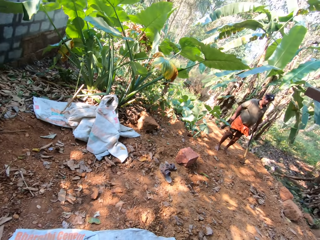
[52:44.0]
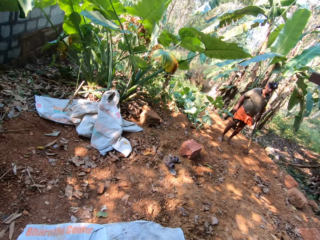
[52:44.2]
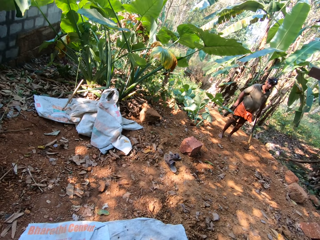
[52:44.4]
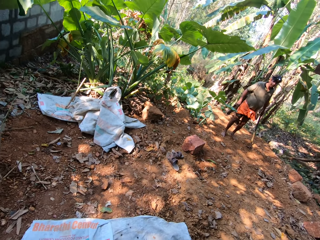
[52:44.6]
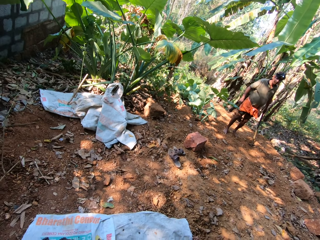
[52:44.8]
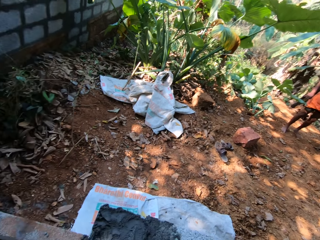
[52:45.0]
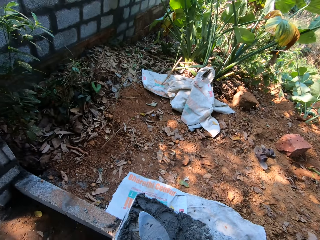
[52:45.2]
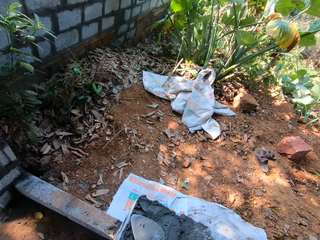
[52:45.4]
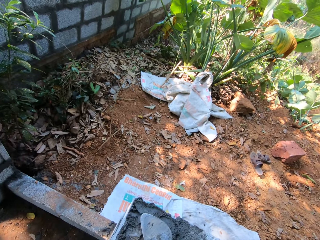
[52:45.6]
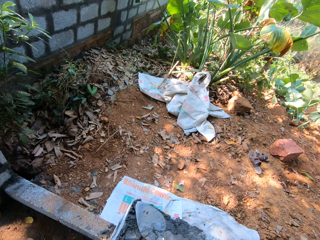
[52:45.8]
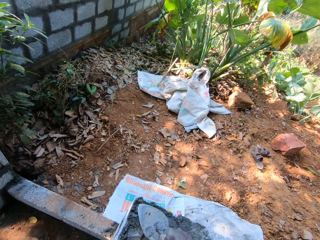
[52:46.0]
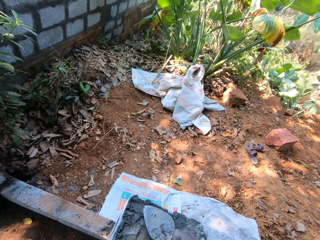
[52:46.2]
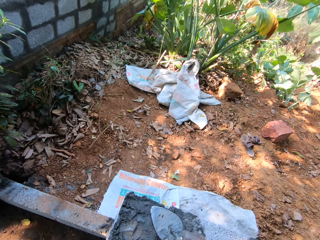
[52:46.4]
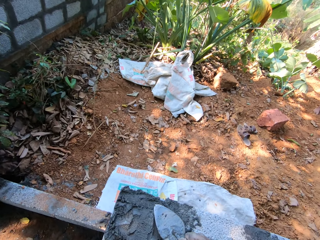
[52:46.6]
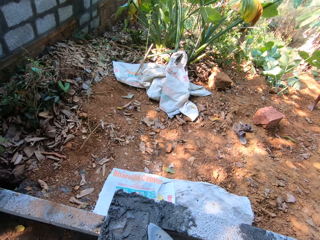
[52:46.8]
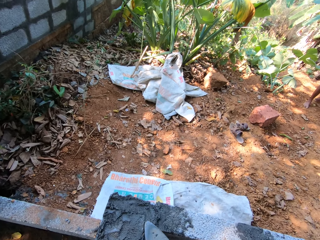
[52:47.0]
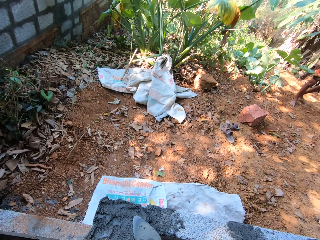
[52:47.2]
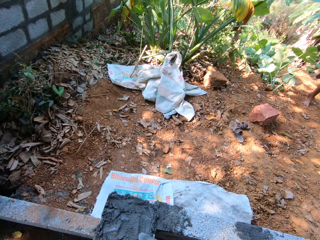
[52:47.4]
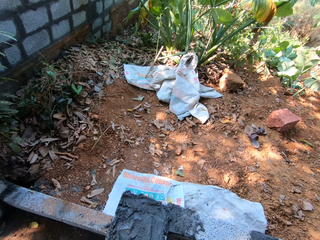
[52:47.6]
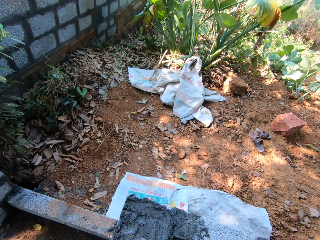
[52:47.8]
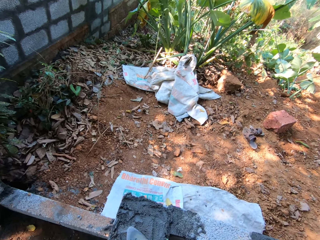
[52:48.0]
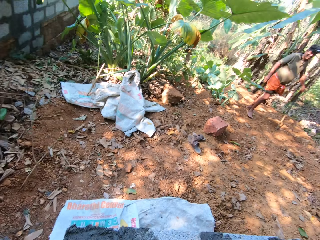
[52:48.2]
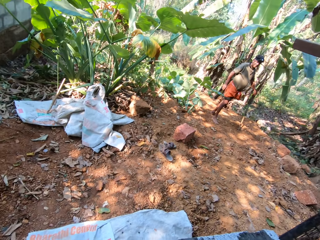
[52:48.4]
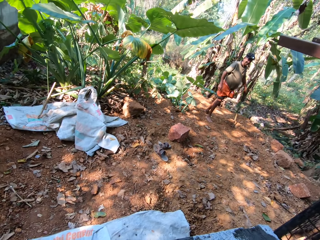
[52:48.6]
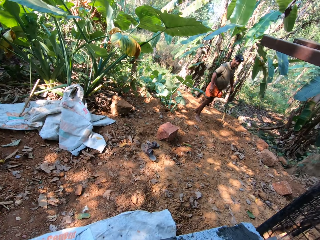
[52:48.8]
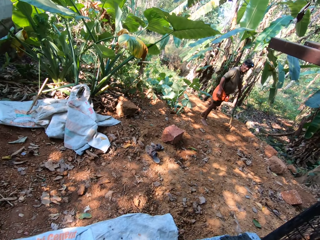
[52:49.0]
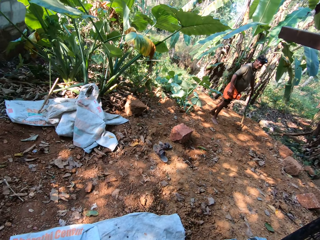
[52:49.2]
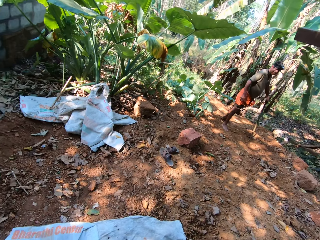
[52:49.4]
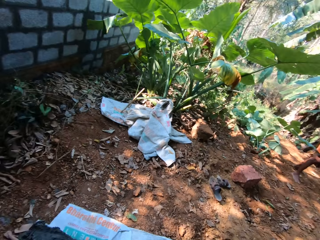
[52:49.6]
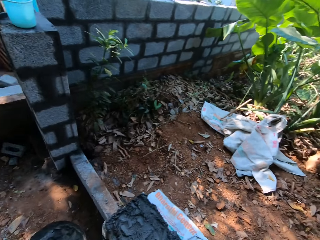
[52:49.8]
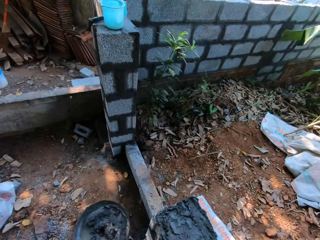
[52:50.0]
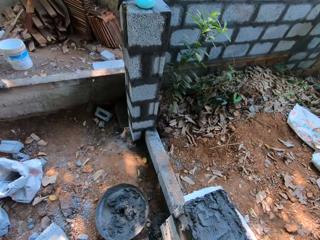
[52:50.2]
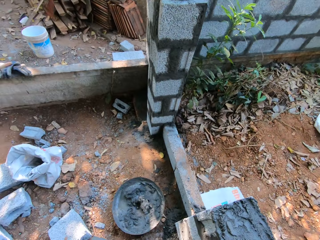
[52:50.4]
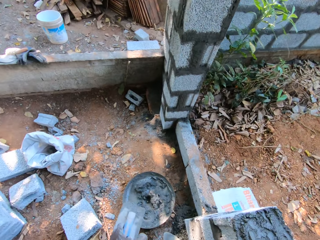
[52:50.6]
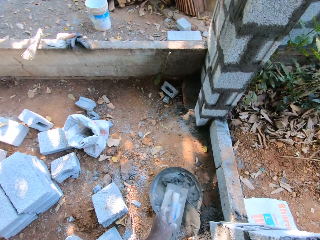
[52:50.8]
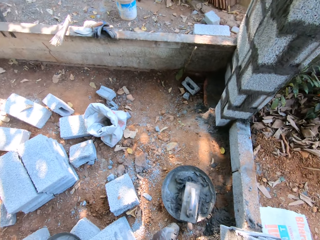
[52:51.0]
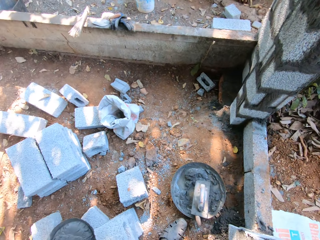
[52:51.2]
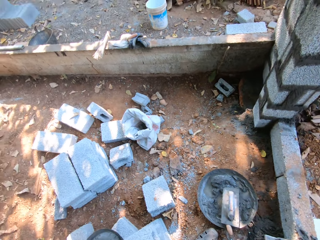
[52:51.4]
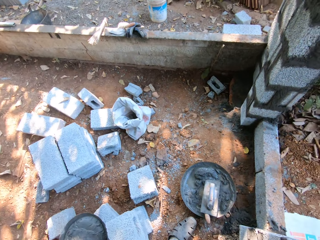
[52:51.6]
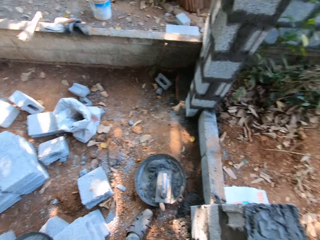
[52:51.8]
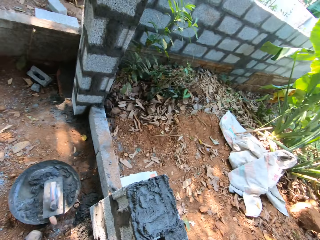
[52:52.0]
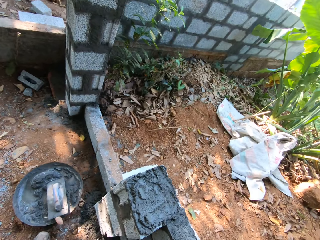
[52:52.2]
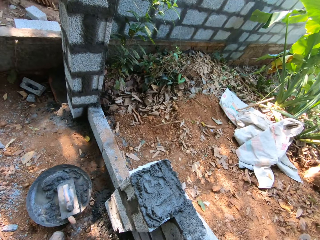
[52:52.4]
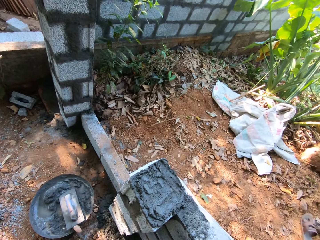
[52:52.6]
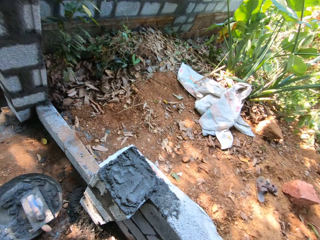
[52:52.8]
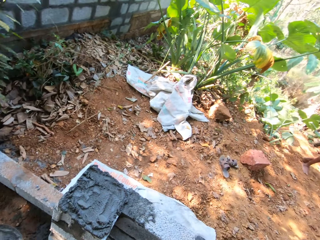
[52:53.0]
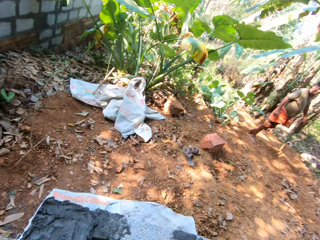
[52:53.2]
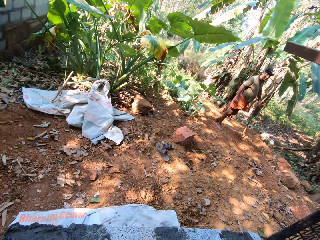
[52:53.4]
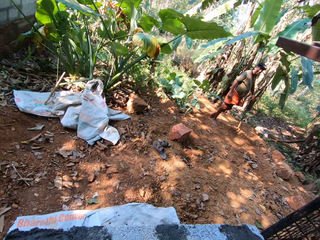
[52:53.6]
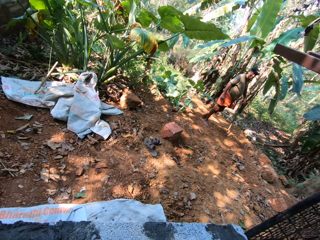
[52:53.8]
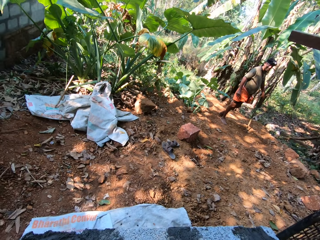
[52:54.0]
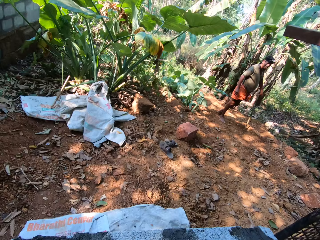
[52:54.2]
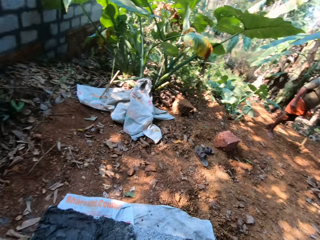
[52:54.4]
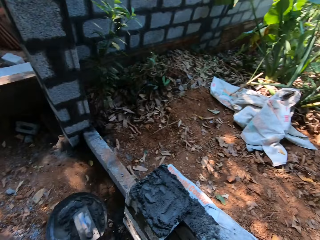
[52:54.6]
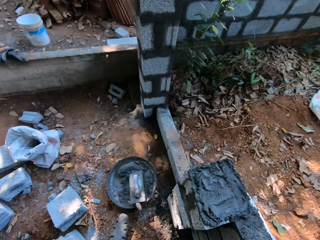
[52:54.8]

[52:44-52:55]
The man interacts with the camera wearer and another man. The camera wearer drops the wood float in the headpan with his left hand. He drops the hand trowel in the headpan with his right hand.

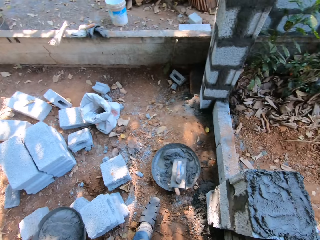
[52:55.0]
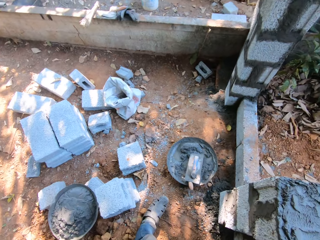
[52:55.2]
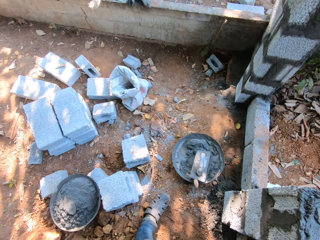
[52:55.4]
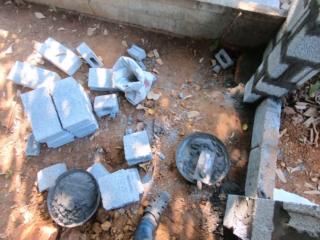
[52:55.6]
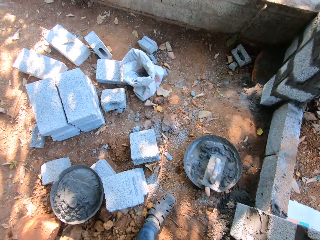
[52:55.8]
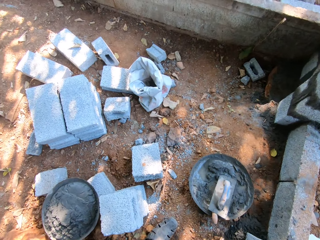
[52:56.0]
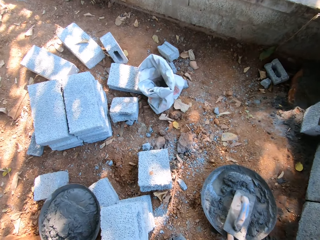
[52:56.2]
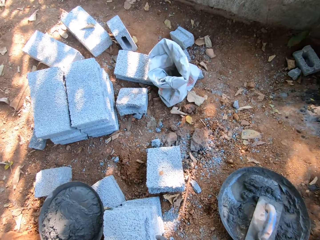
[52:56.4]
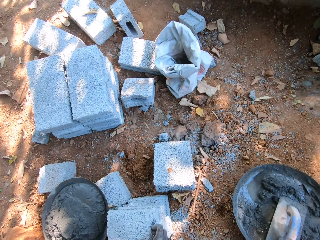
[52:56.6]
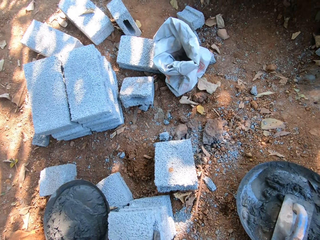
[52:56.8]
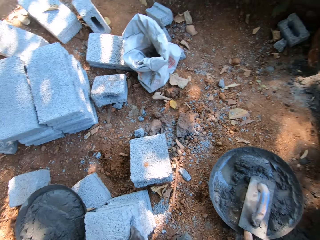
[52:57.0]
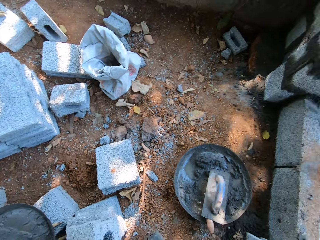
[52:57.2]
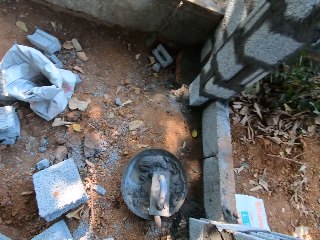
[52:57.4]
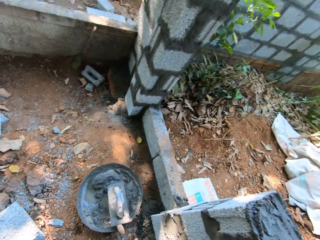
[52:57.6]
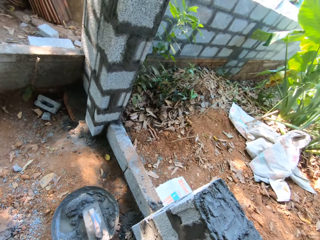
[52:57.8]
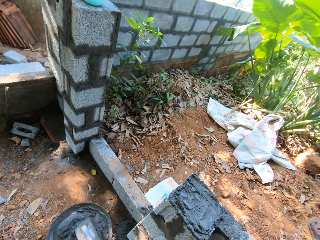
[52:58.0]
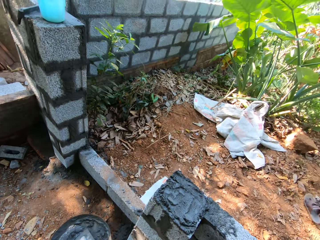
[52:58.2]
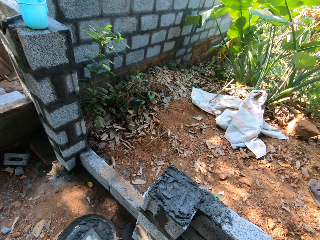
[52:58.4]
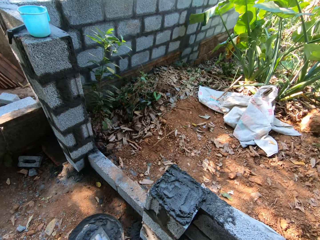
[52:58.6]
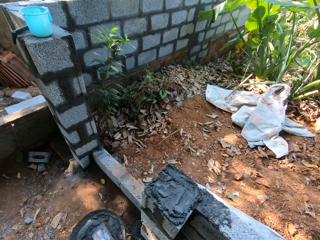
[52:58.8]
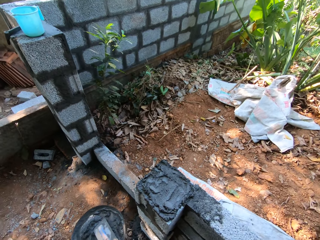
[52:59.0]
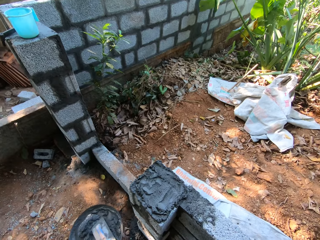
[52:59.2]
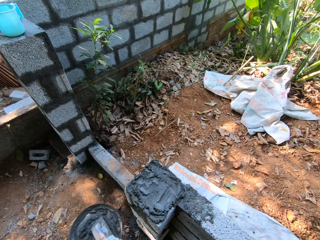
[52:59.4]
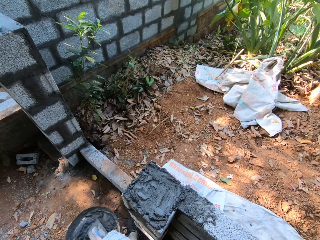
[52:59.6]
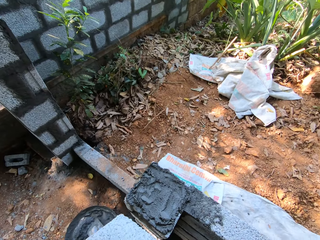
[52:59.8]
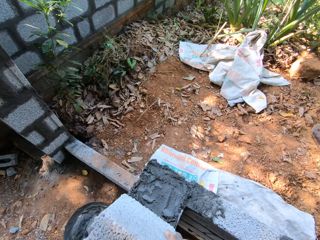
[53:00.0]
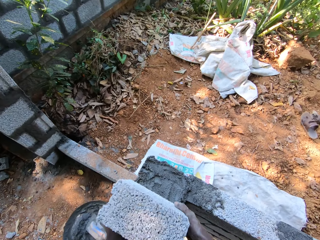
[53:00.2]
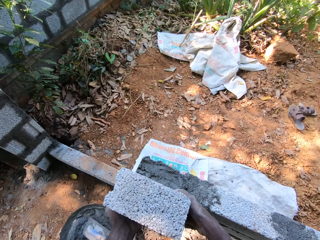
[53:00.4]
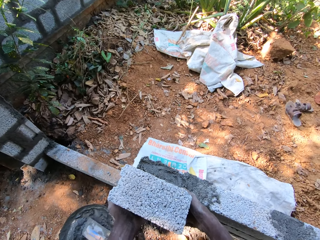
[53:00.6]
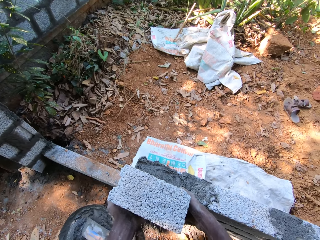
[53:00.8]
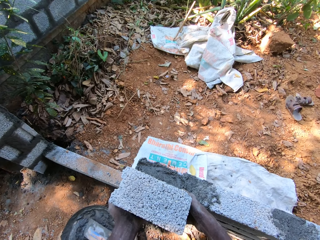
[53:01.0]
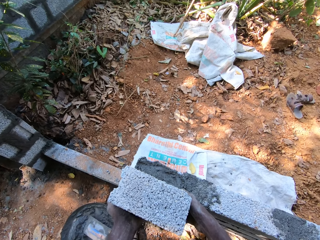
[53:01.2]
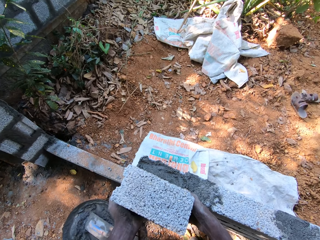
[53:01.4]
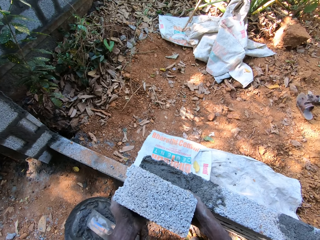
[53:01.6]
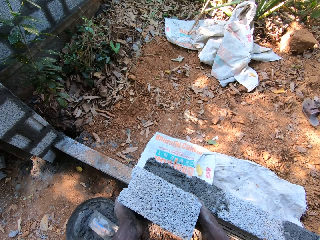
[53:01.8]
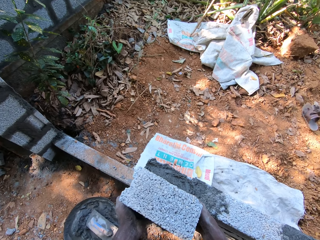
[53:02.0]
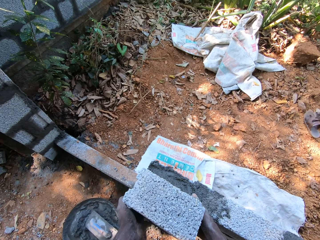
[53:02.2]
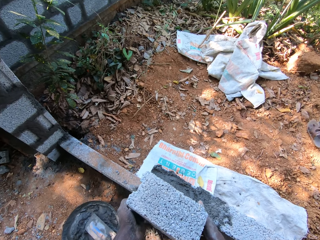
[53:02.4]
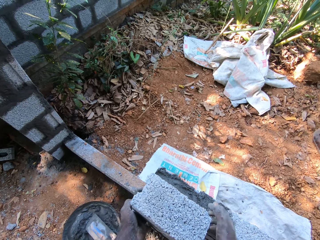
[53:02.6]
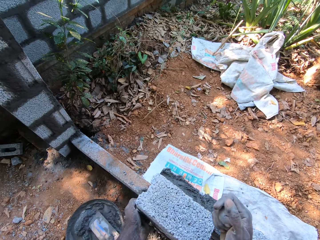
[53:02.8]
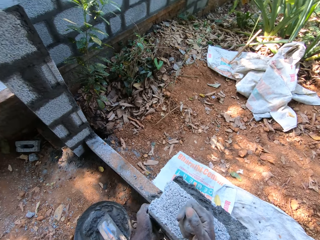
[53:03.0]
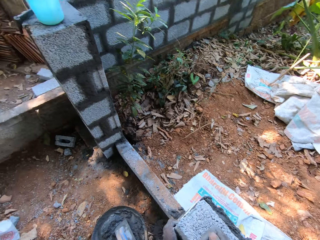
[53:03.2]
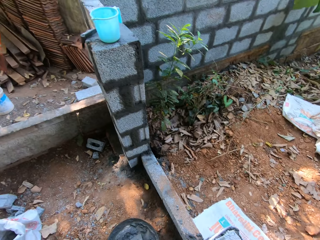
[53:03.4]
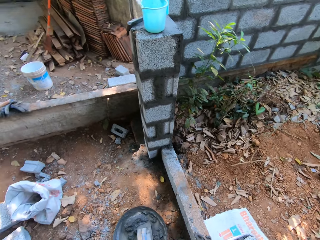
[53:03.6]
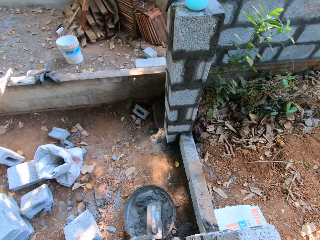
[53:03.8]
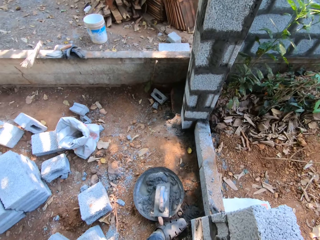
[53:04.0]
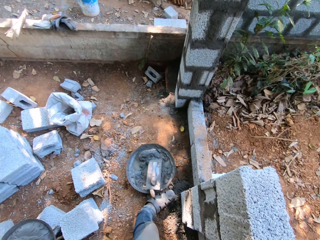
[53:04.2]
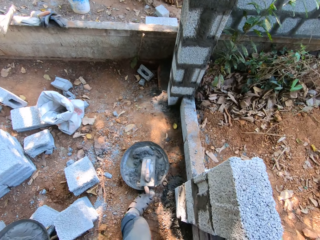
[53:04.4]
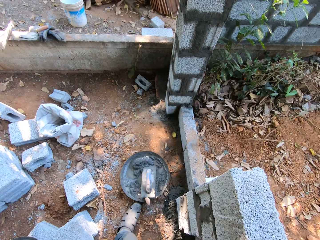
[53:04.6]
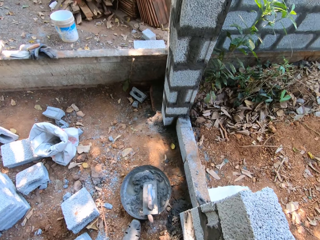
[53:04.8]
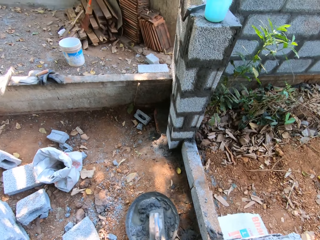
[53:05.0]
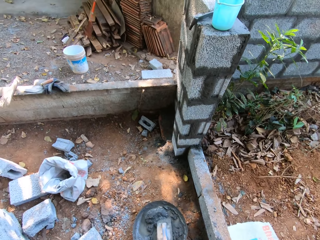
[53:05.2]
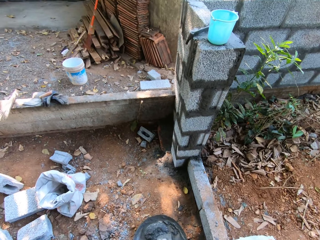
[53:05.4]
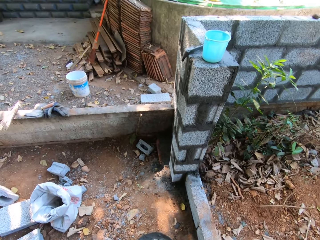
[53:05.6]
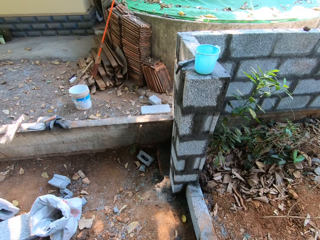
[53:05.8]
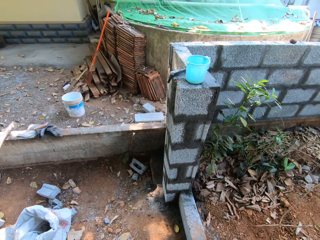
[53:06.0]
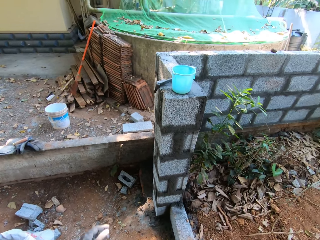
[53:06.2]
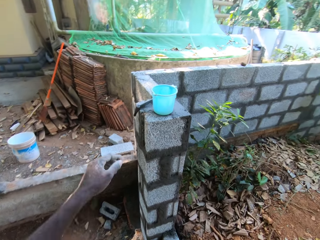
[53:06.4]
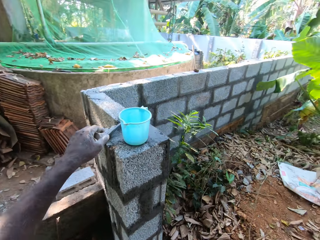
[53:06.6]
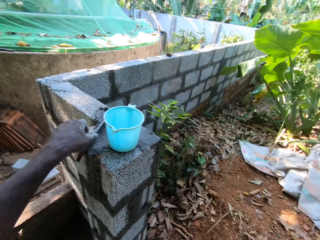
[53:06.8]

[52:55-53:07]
The camera wearer picks a concrete block from the ground with his right hand. He holds the concrete block with both hands. He places the concrete block on the cementing materials on the concrete block with both hands. He hits his right fist on the concrete block.
